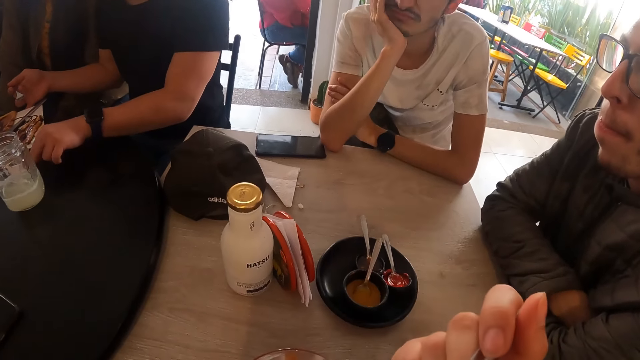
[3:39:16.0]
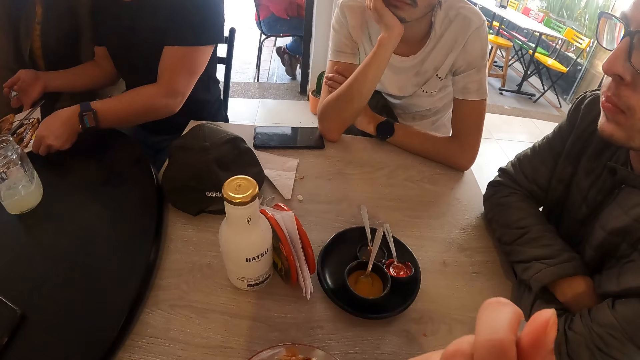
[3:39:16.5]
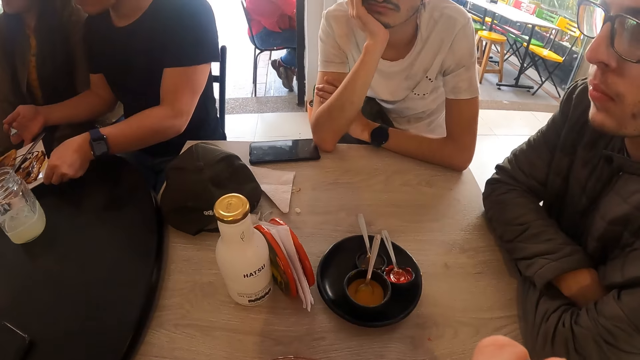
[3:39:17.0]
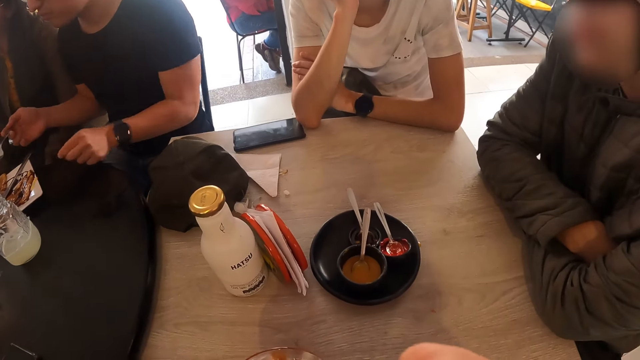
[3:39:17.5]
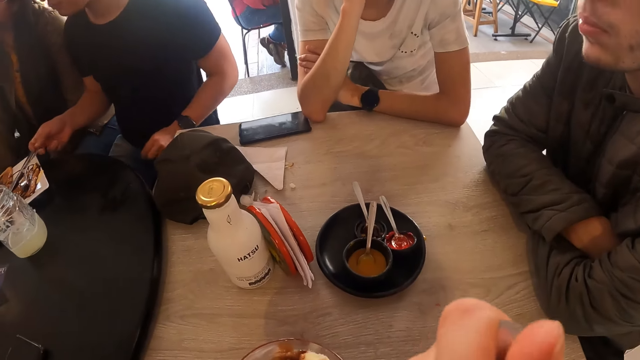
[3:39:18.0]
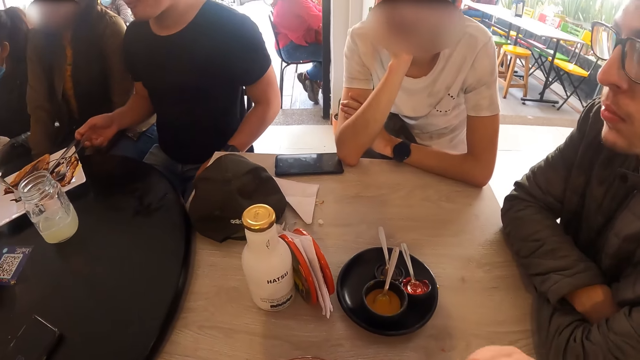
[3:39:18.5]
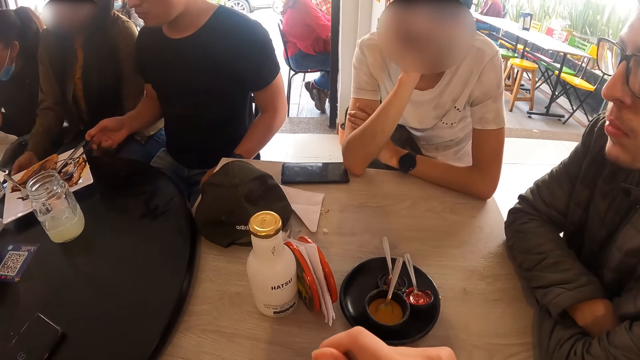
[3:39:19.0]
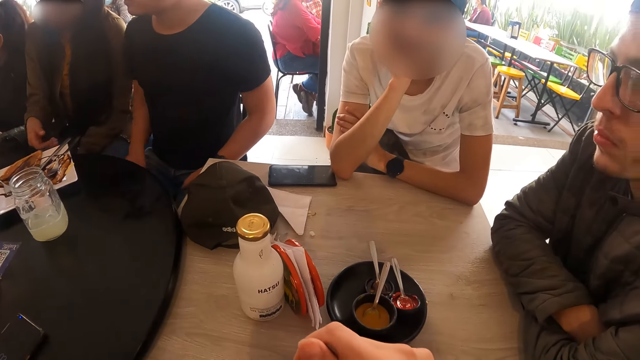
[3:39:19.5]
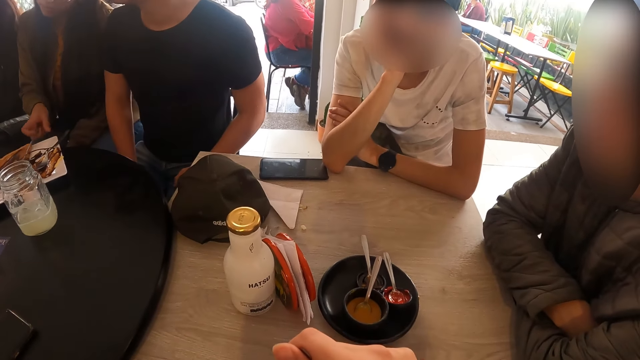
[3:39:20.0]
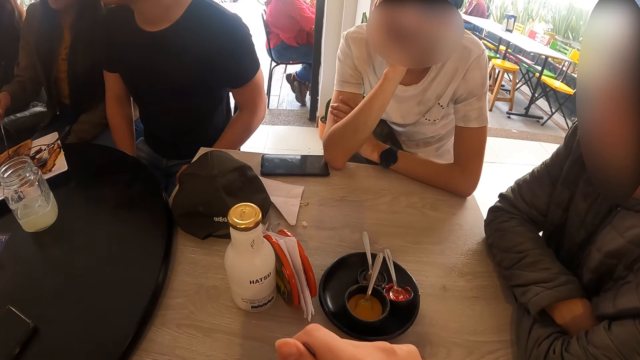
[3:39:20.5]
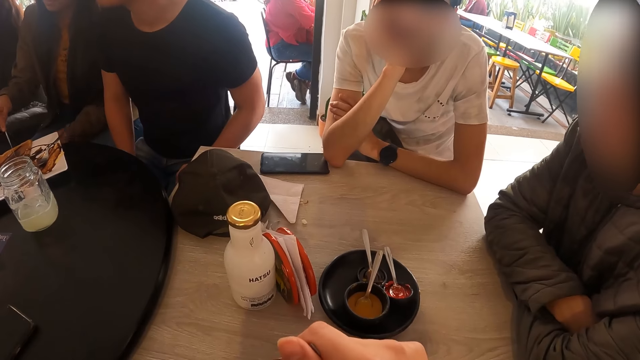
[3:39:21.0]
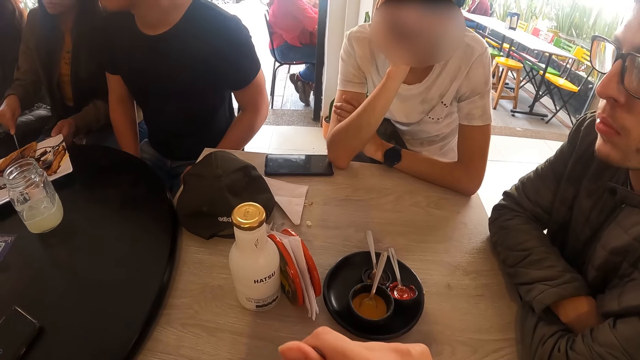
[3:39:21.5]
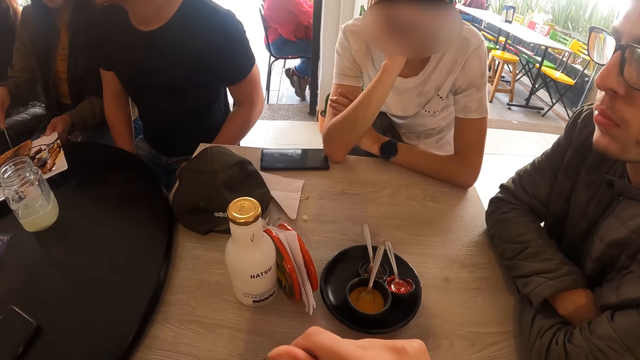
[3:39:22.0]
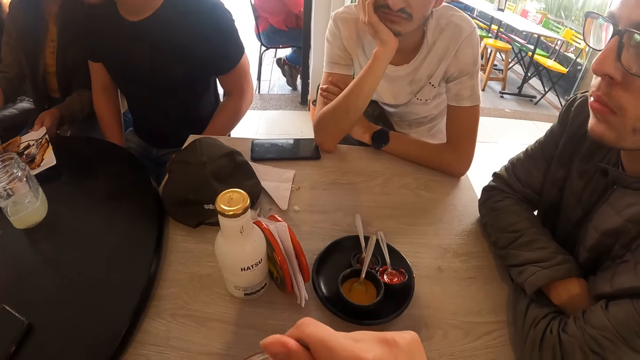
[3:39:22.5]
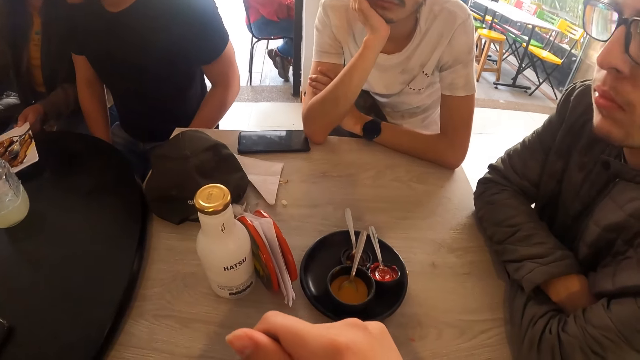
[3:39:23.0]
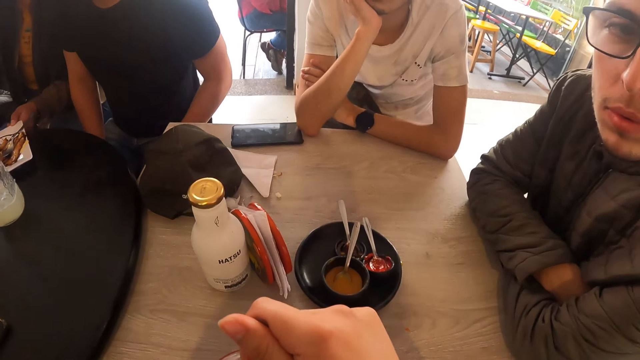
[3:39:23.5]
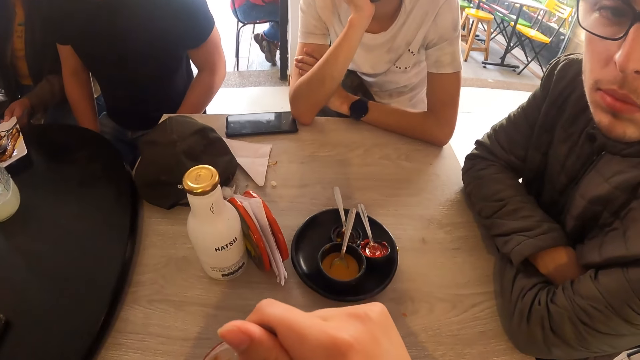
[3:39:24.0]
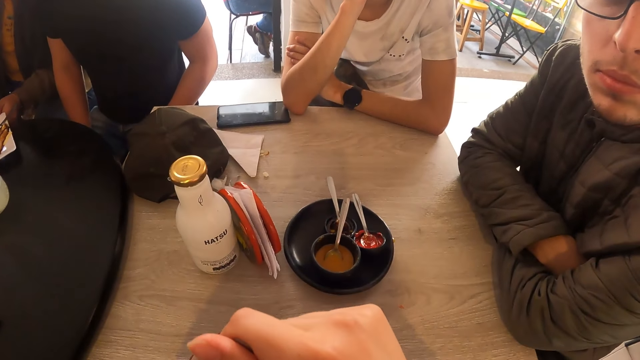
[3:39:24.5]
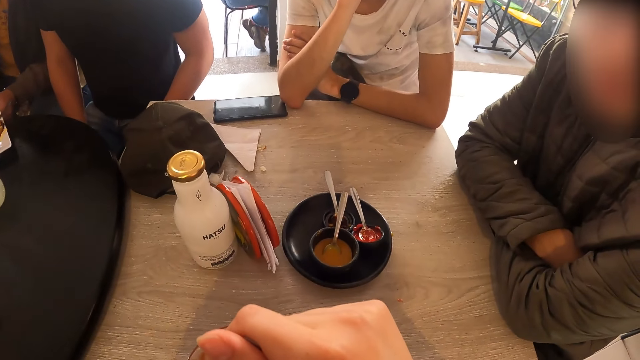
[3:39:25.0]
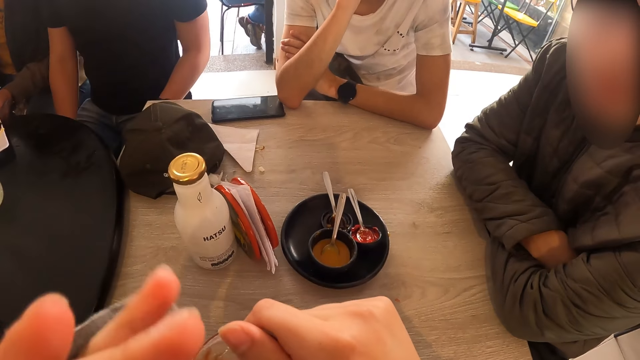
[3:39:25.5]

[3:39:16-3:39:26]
The man moves a piece of paper on the table with his left hand, adjusts the plate of fries on the table with his hands, and places the spoon on the plate of fries on the table with his right hand. The woman picks up the knife from the plate of fries on the table with her right hand. She cuts fries in the plate on the table with the knife in her right hand and holds the plate of fries on the table with her left hand.

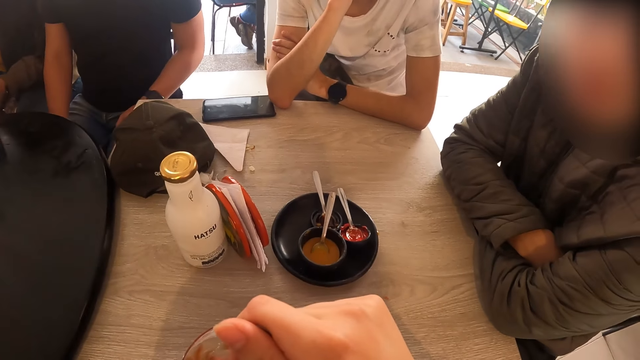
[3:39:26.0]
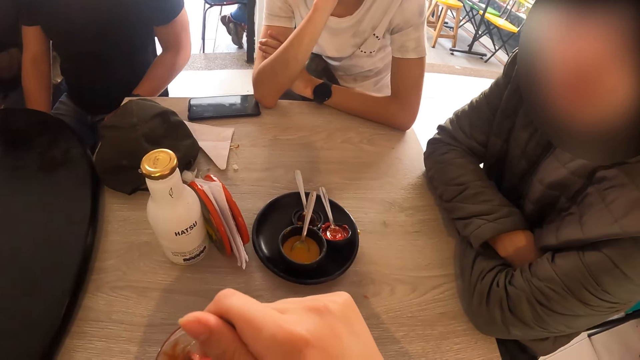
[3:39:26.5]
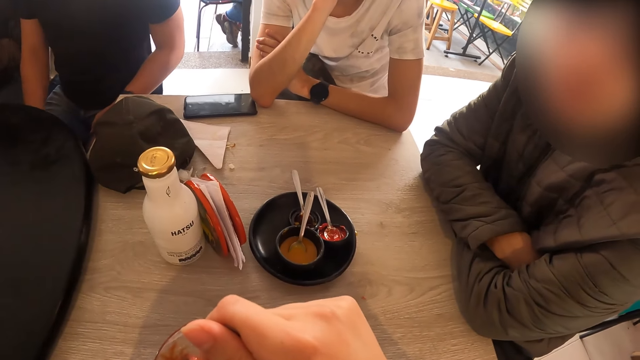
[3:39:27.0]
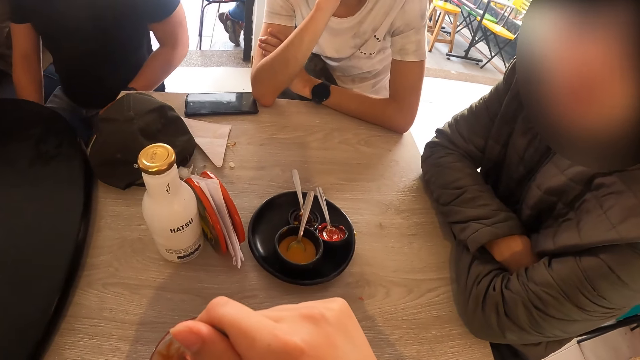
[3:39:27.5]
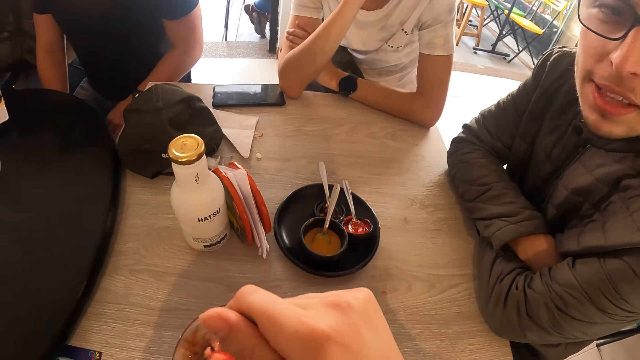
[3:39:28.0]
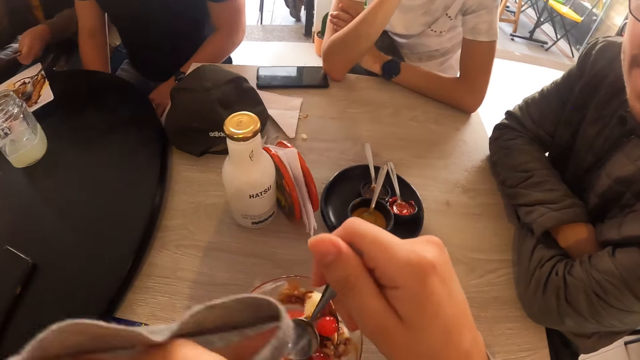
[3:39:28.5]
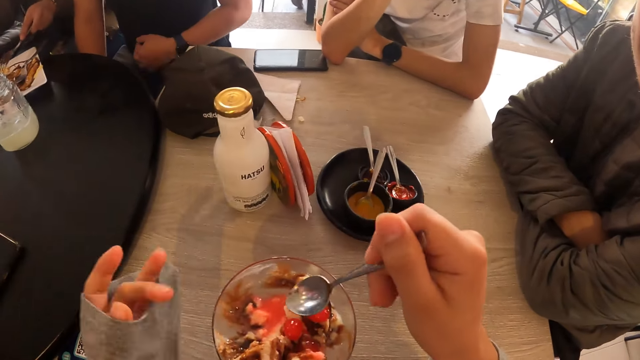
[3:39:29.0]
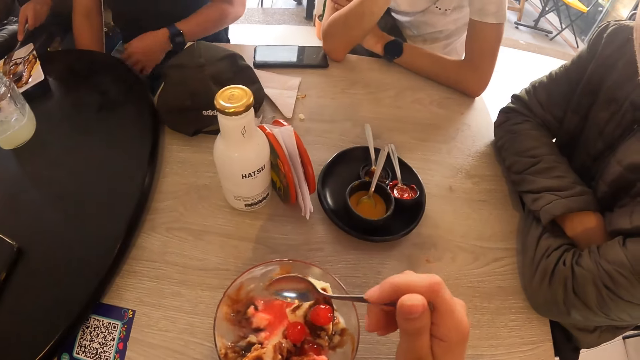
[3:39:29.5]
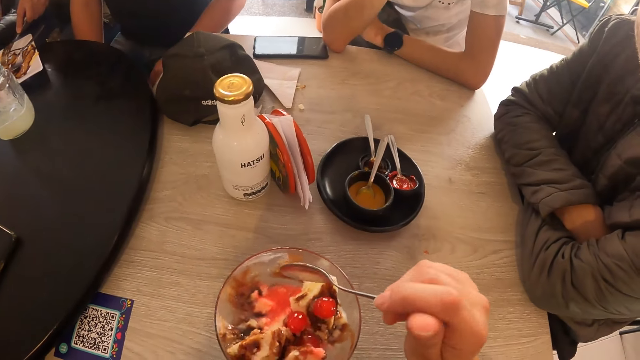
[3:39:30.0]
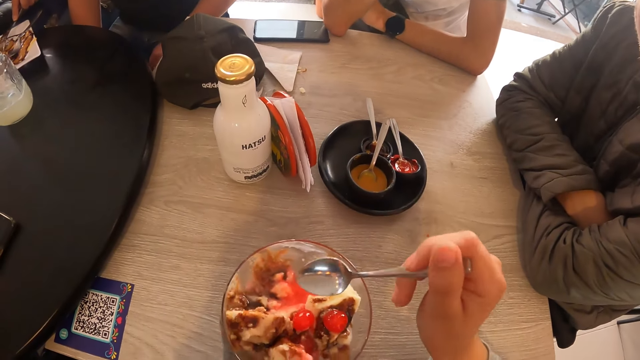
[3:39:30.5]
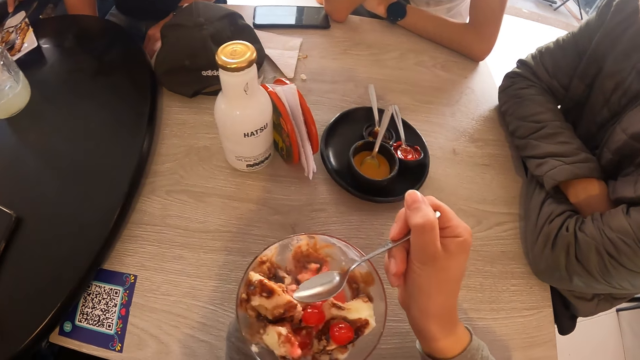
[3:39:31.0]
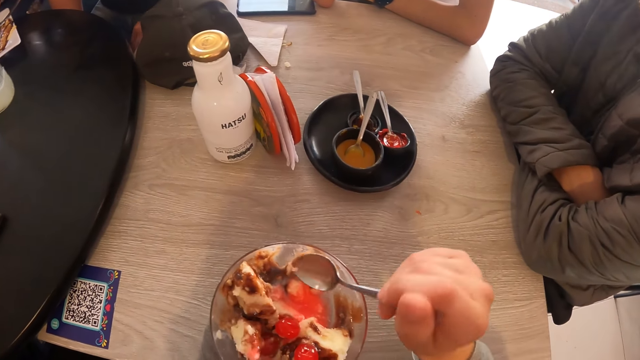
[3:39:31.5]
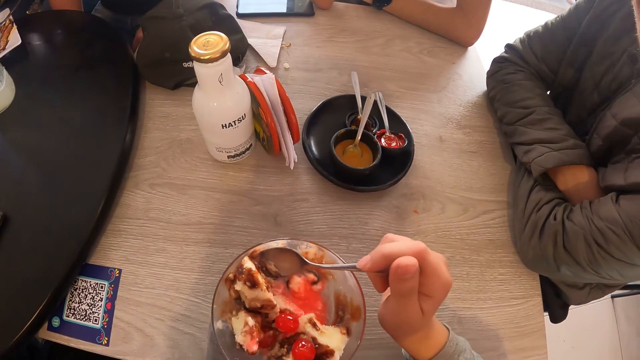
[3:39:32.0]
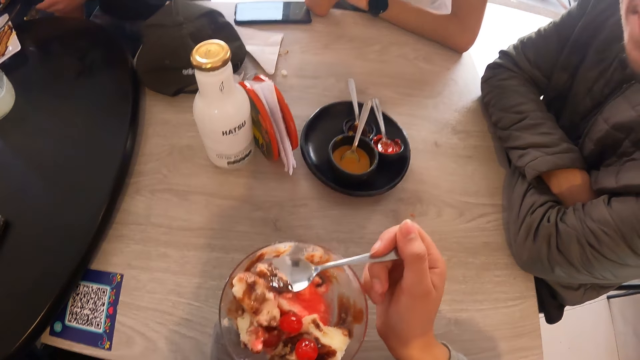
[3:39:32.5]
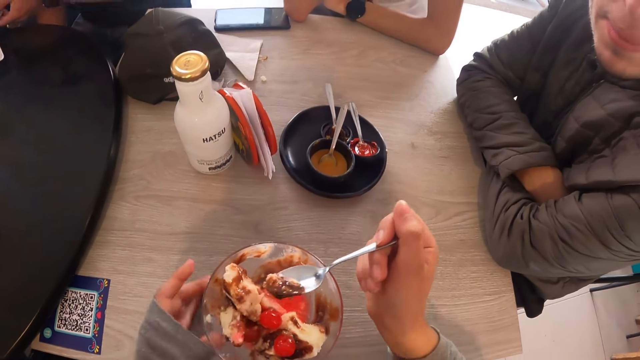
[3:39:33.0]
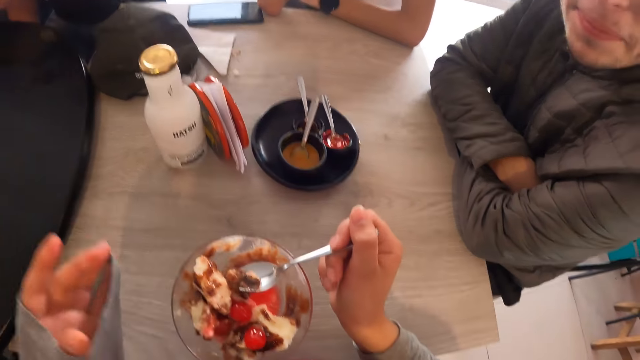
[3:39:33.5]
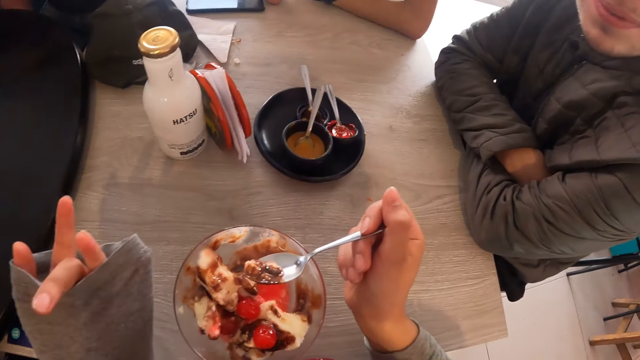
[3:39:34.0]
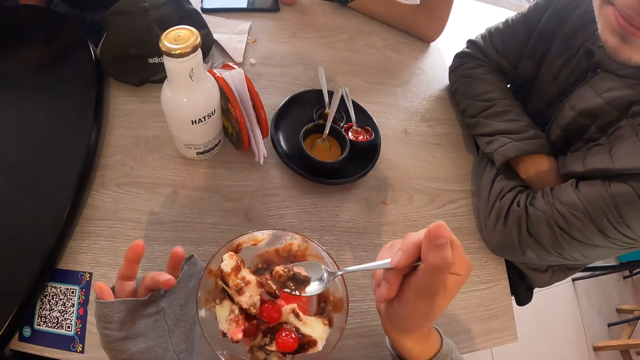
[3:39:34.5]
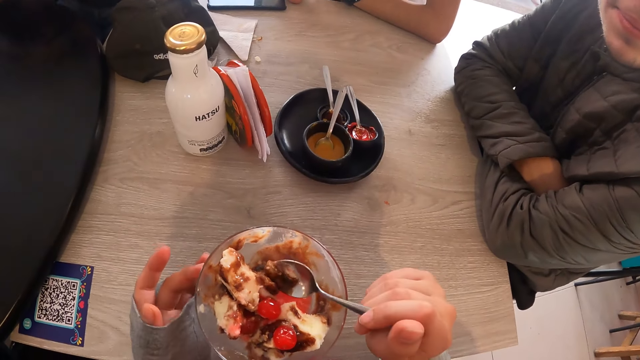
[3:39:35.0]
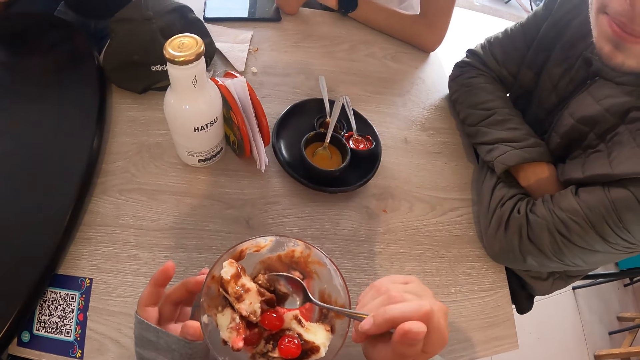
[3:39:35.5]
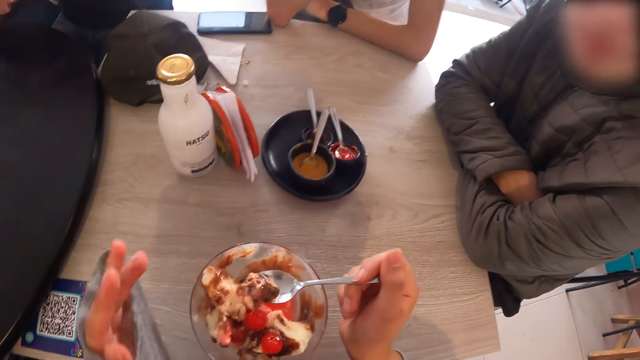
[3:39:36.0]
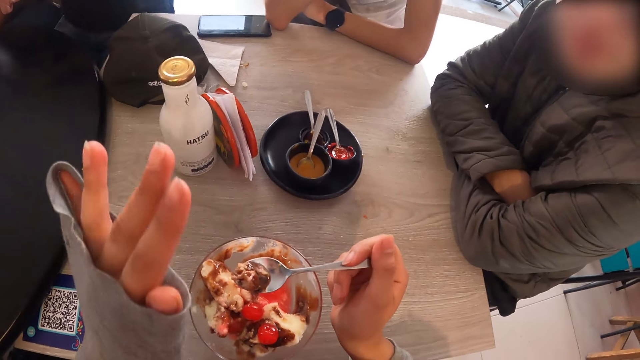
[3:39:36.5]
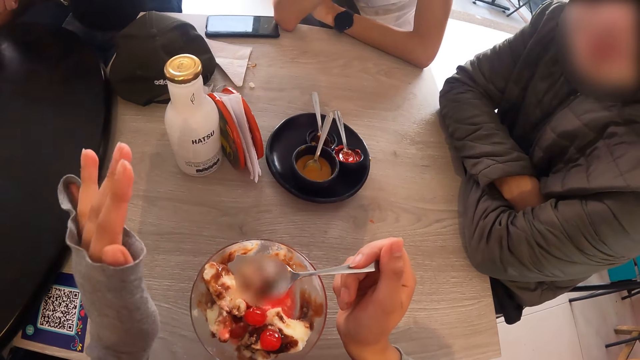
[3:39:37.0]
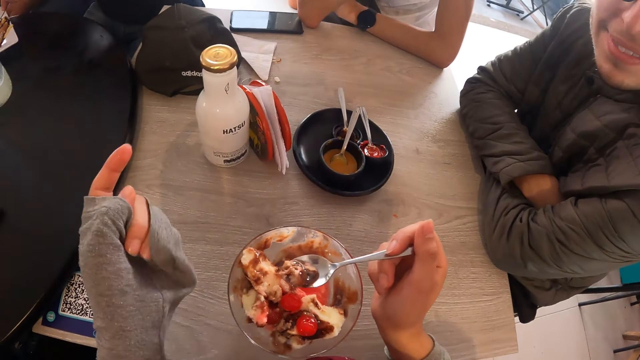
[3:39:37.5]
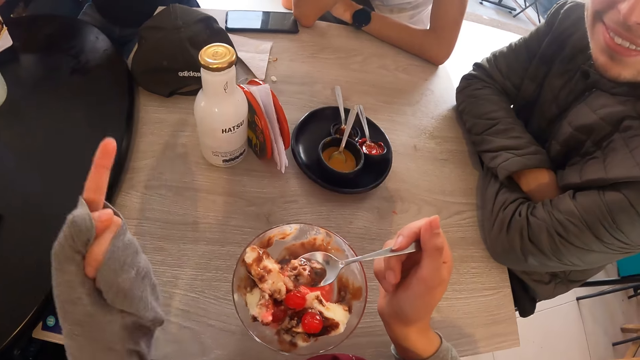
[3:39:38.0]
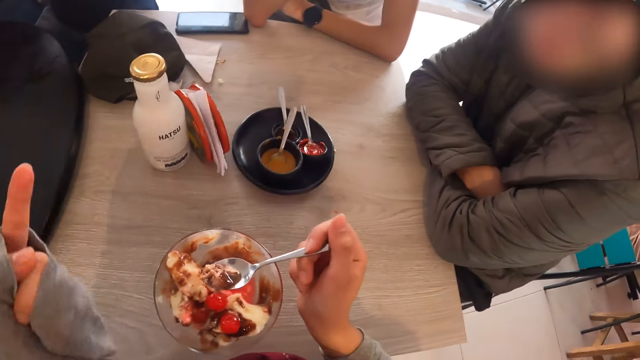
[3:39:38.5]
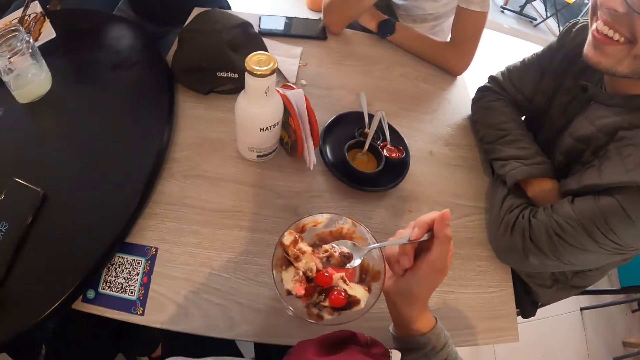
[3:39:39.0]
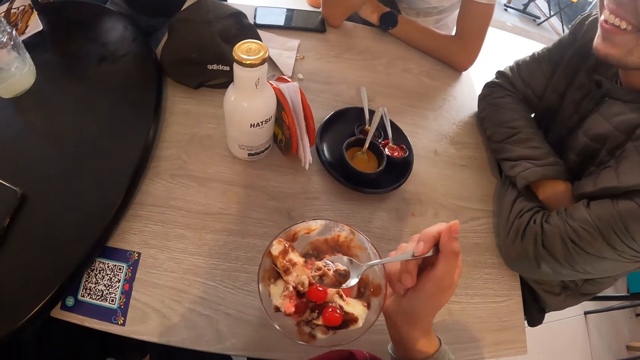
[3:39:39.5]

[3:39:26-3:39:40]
The camera wearer holds down the spoon. She adjusts the glass of ice-cream on the table with her left hand. She rotates the pudding glass. She takes ice-cream from the glass of ice-cream with the spoon in her right hand. She talks to the man. She touches the glass of ice-cream on the table with her left hand.
